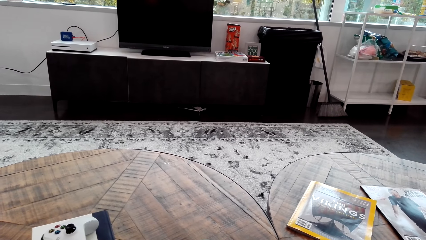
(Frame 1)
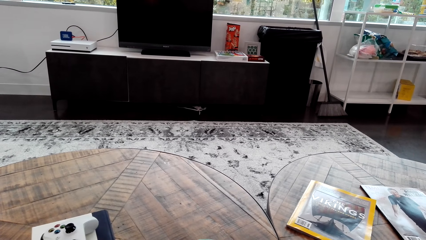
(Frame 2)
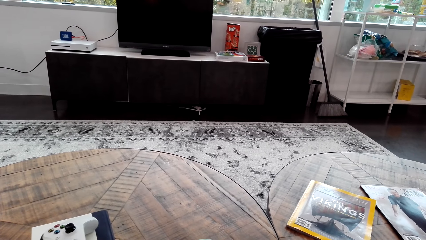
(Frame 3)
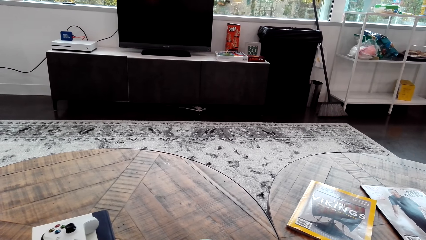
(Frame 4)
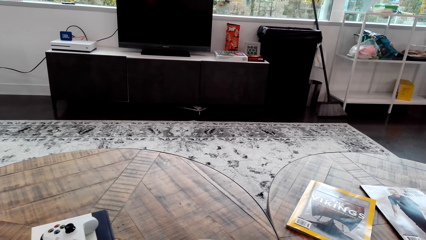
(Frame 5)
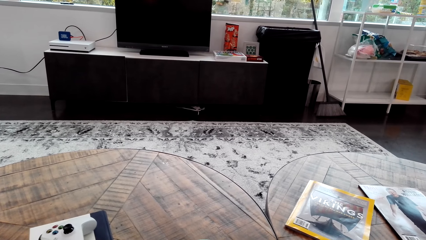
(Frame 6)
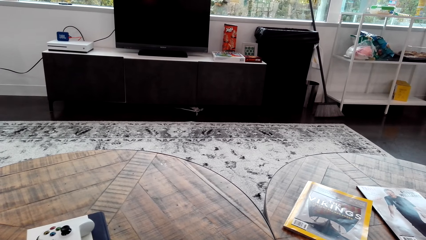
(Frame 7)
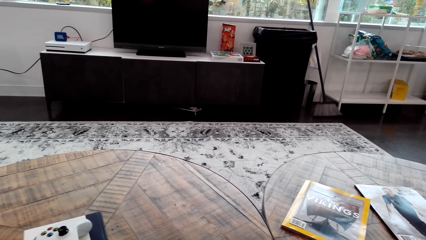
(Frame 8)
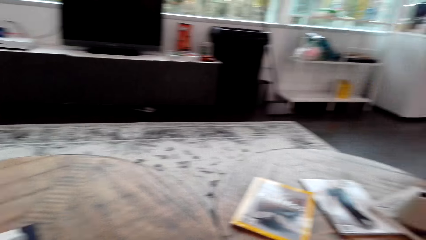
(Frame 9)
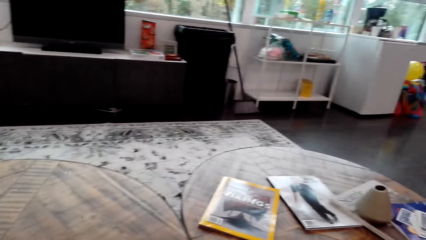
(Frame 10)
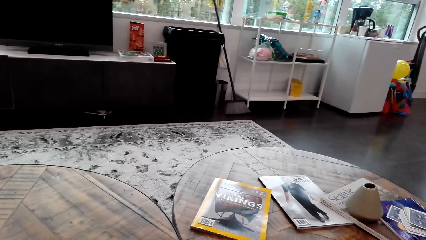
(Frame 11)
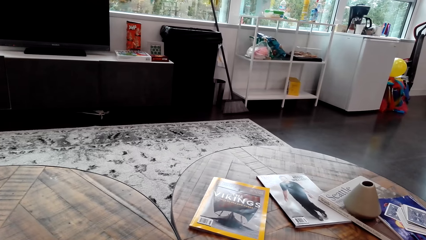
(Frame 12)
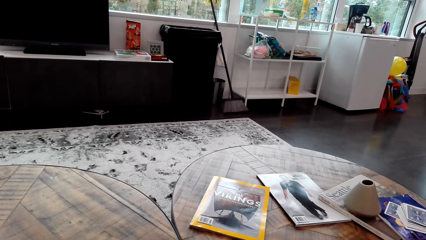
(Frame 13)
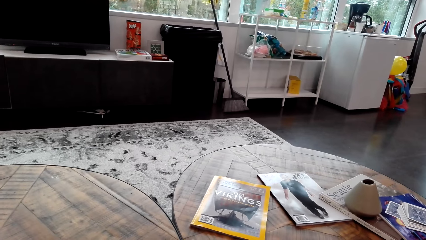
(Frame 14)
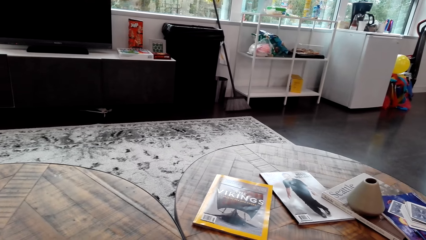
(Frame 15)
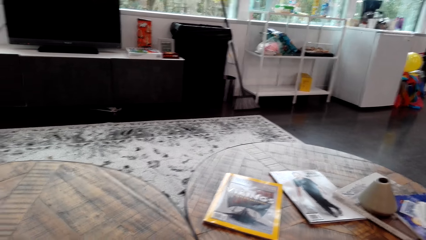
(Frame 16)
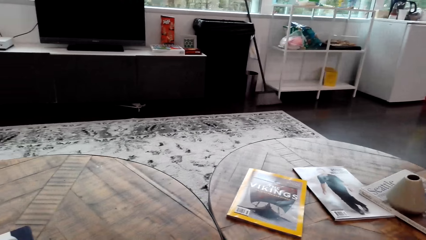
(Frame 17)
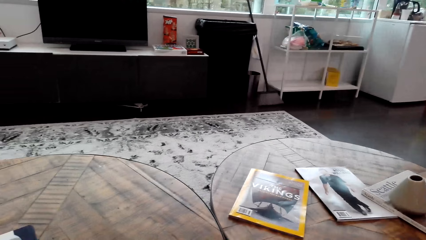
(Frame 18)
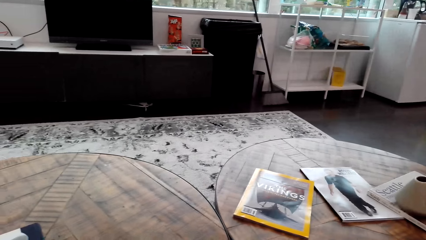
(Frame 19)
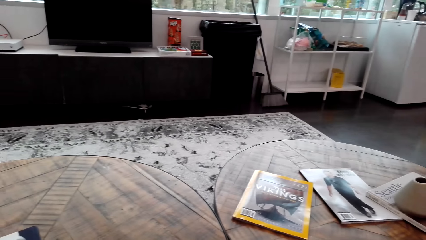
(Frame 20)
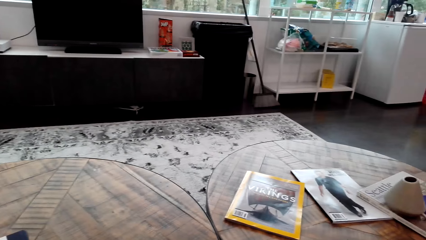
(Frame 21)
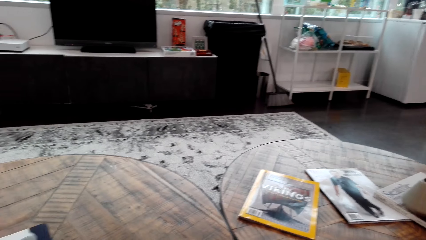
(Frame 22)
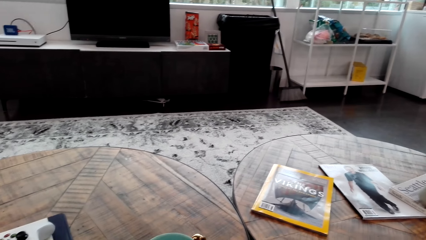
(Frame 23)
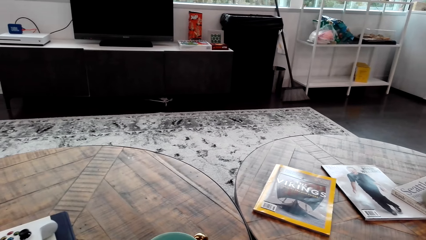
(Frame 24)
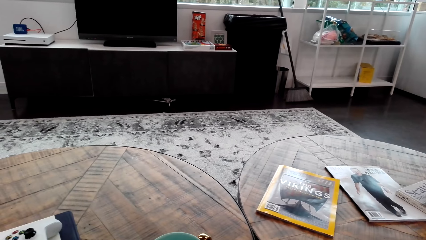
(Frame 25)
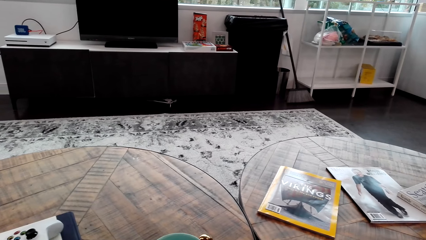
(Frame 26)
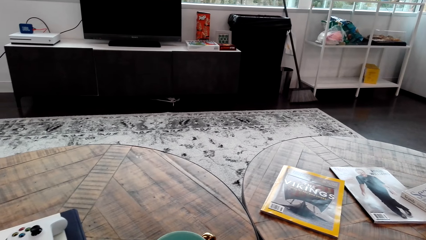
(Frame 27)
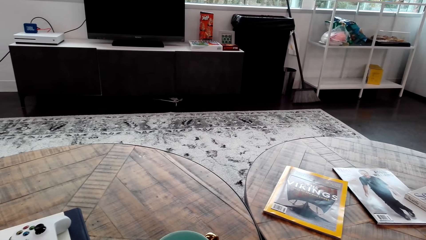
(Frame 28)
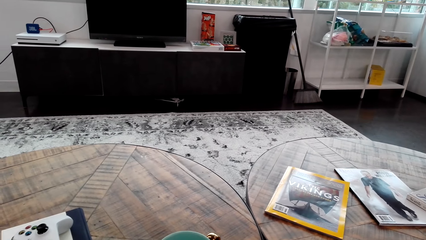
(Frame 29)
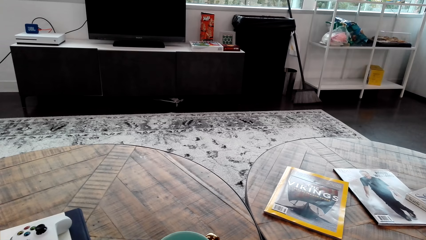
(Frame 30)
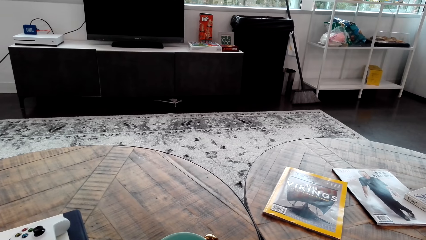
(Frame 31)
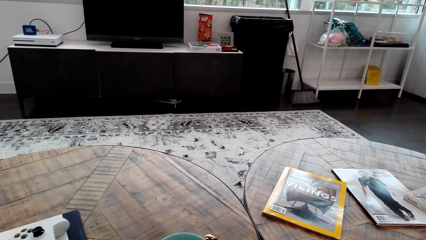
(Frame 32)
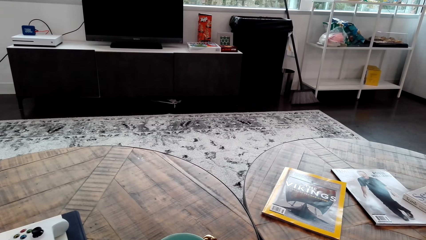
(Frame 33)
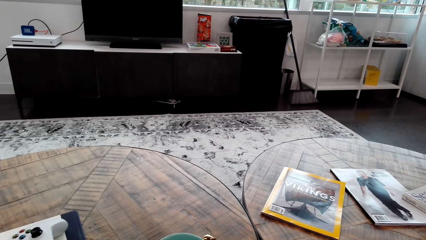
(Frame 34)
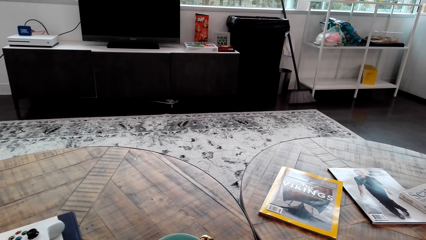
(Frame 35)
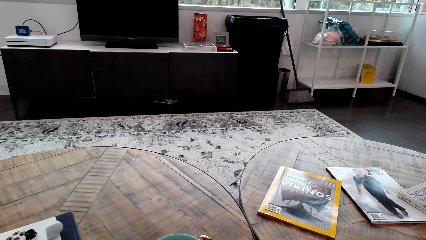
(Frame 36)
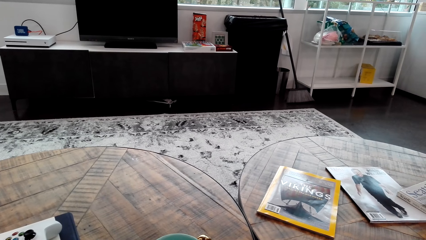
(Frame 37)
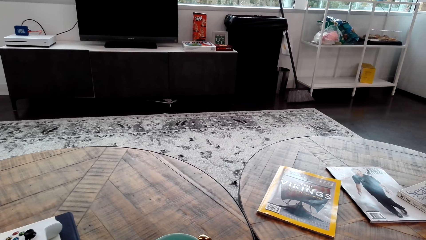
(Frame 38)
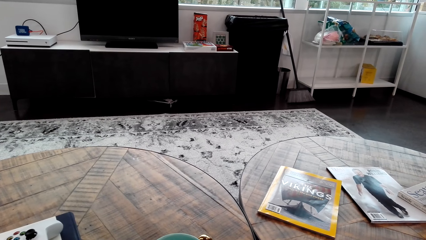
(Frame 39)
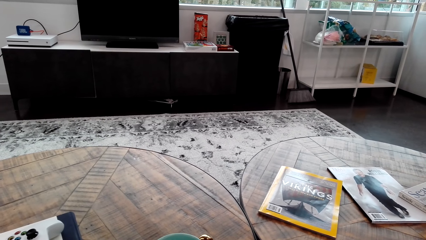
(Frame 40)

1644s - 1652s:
The camera wearer looks around.

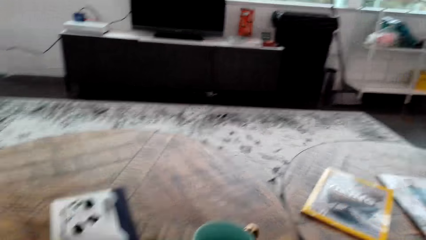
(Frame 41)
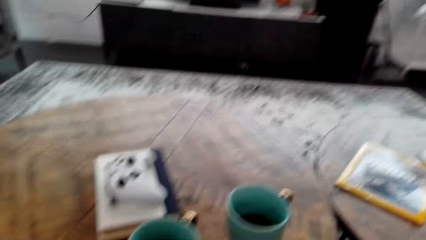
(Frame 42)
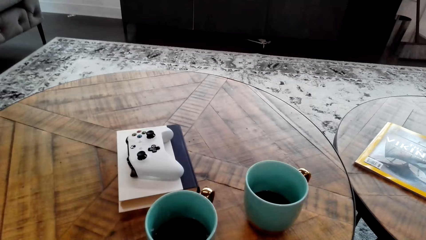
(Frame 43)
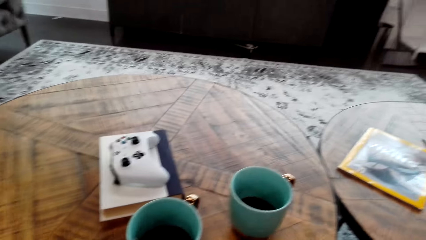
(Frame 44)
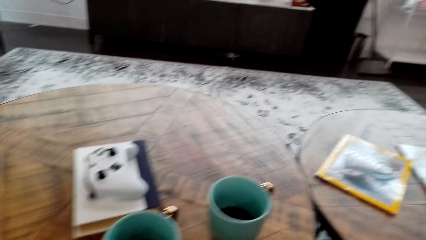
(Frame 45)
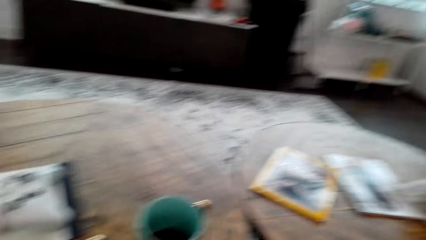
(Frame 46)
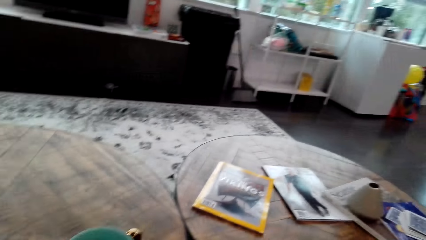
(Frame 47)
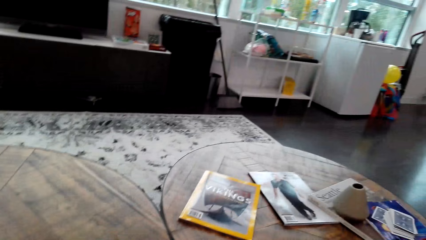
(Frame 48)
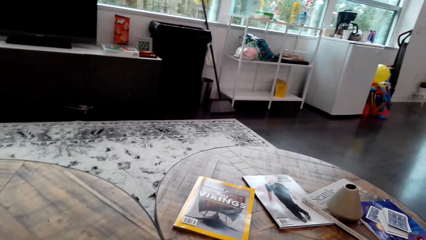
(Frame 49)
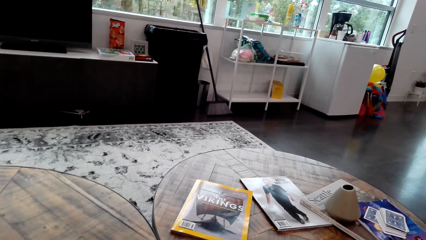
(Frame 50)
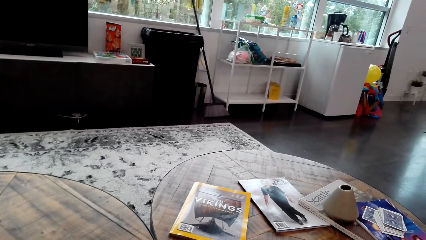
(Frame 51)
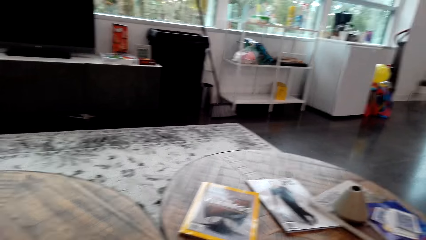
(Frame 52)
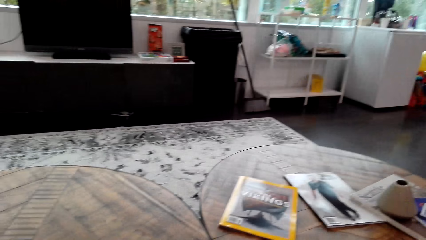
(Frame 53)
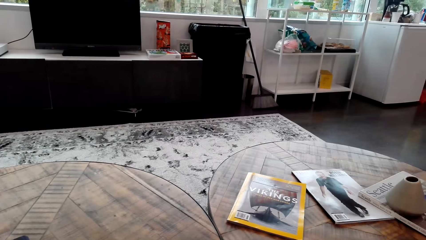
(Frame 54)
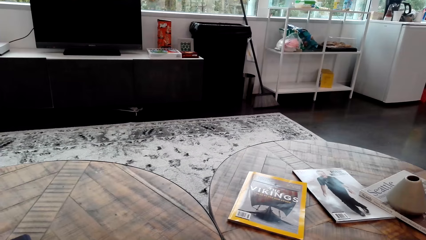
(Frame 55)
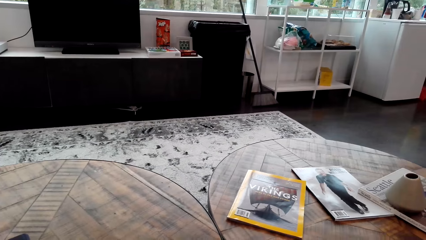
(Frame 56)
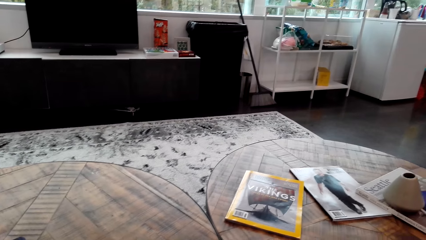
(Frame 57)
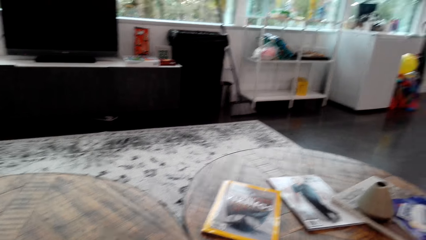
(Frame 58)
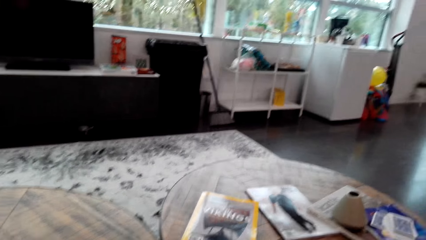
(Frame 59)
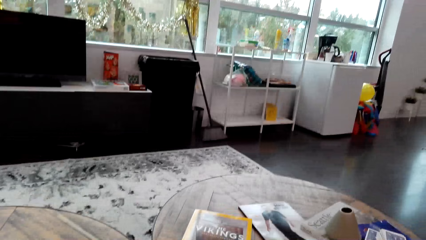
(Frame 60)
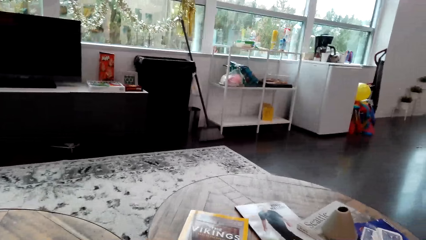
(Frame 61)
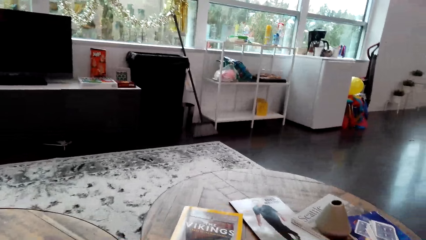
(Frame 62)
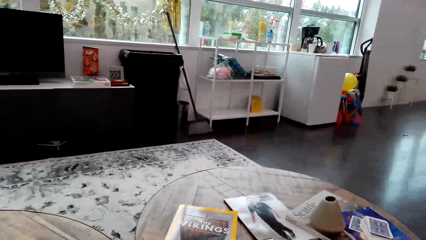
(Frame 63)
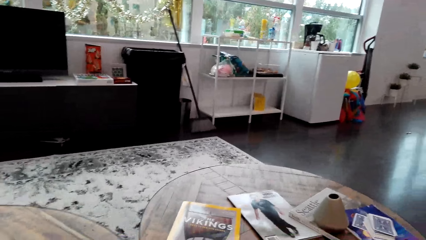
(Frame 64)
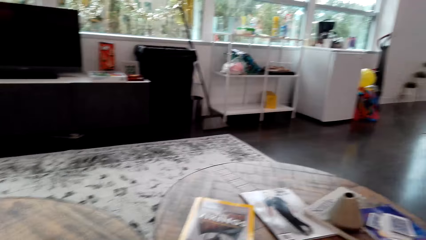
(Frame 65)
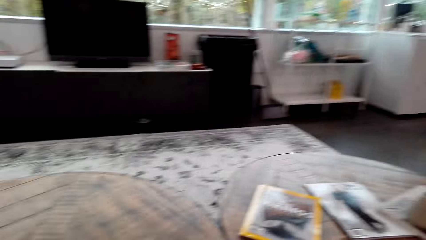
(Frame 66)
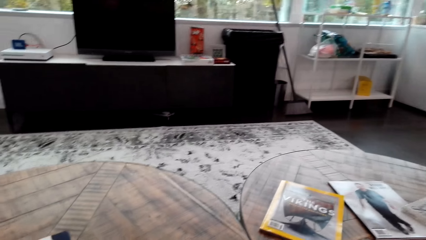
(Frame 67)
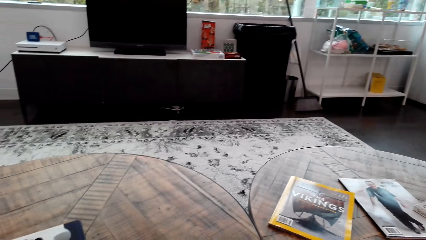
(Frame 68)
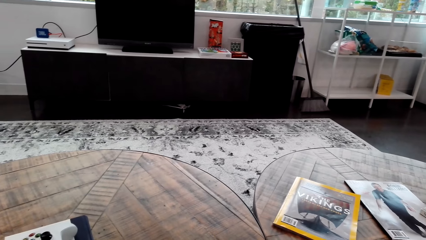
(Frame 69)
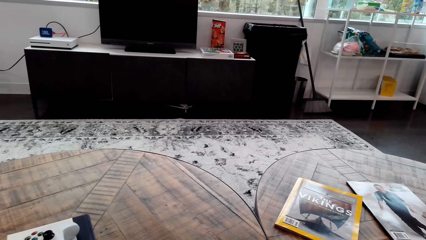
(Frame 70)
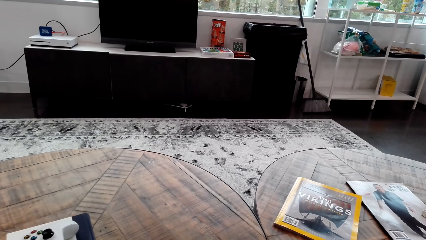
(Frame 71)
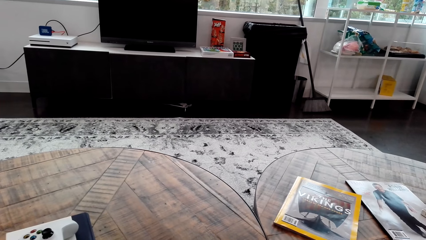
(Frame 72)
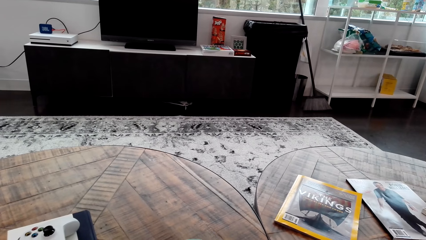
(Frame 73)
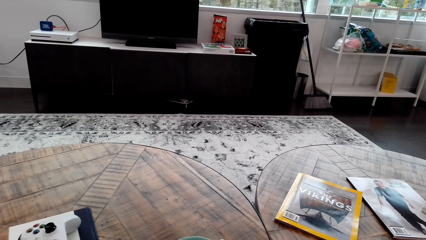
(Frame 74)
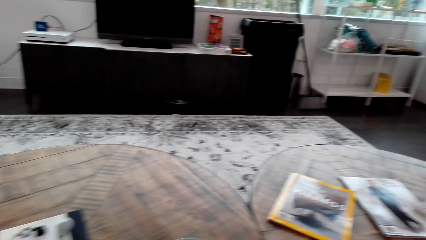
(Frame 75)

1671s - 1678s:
The camera wearer looks around.
